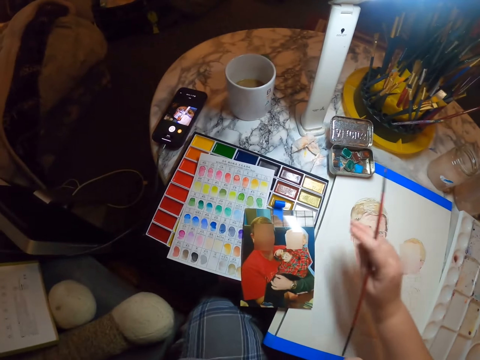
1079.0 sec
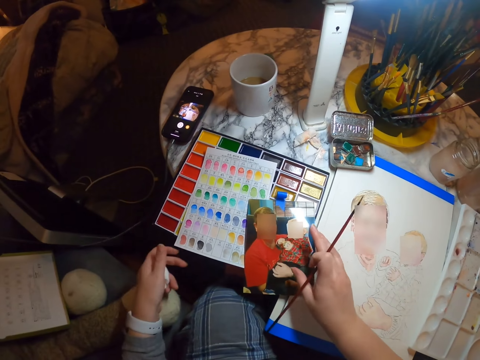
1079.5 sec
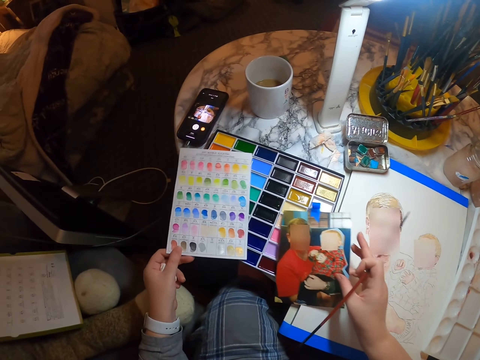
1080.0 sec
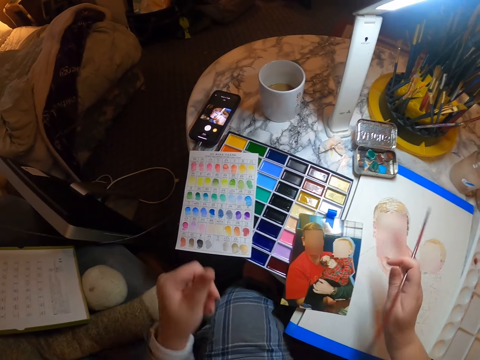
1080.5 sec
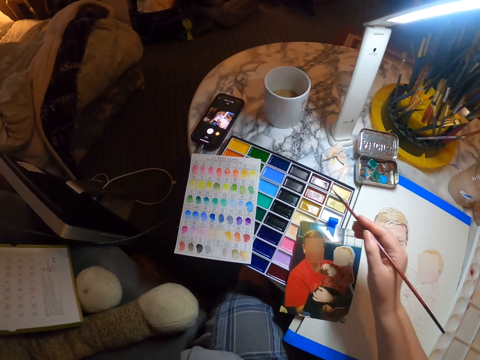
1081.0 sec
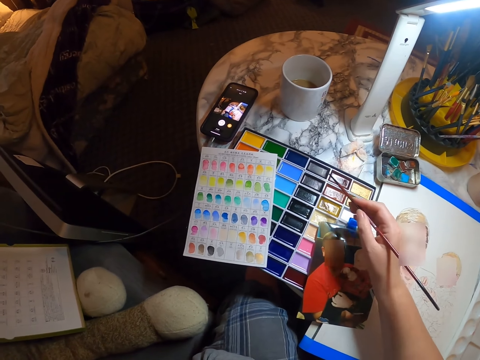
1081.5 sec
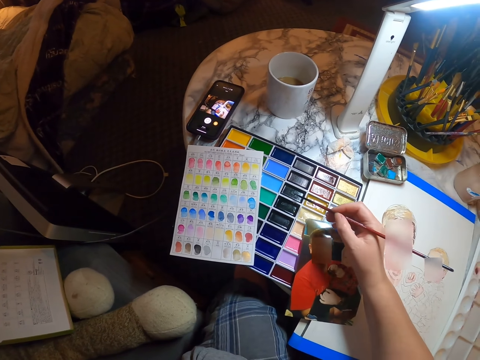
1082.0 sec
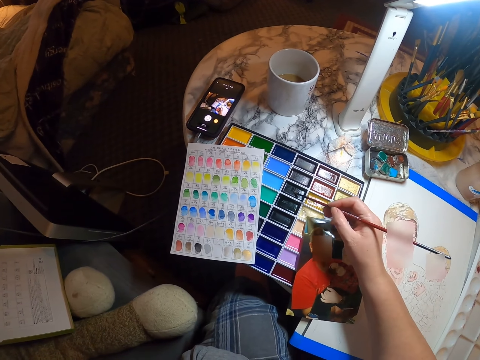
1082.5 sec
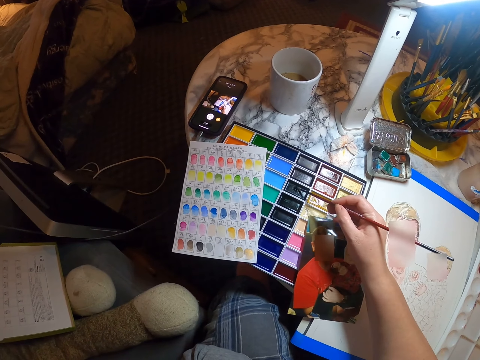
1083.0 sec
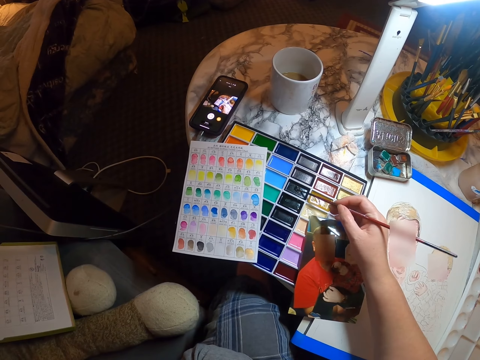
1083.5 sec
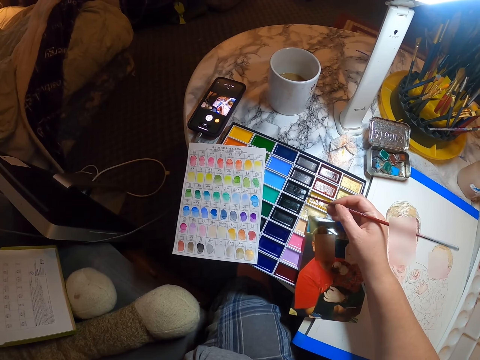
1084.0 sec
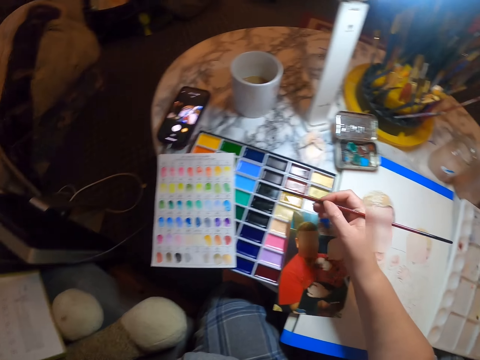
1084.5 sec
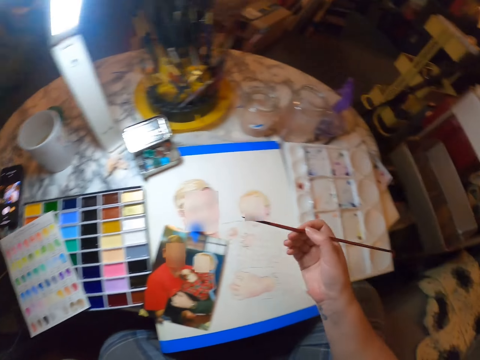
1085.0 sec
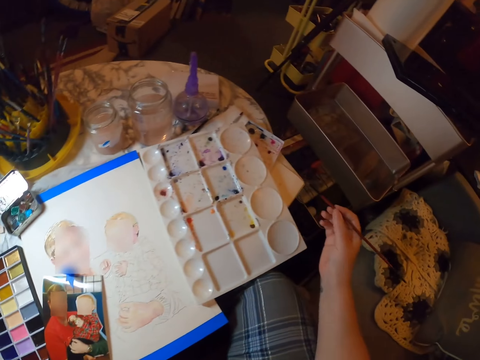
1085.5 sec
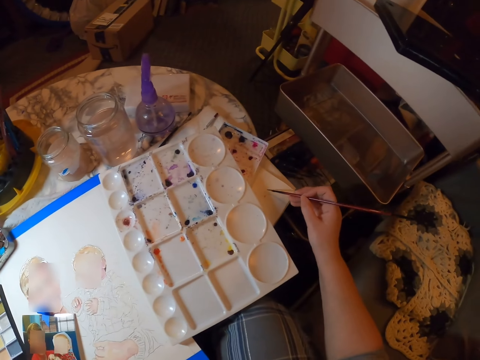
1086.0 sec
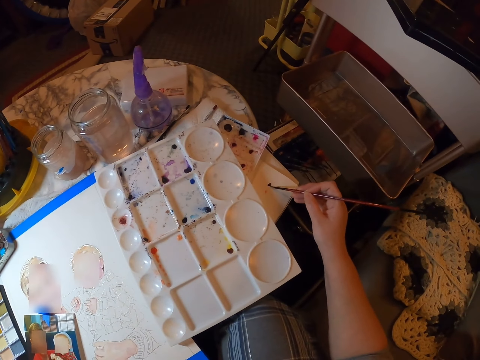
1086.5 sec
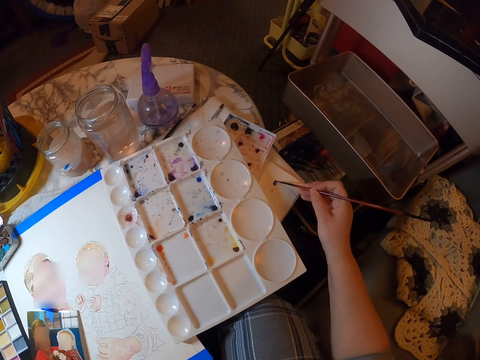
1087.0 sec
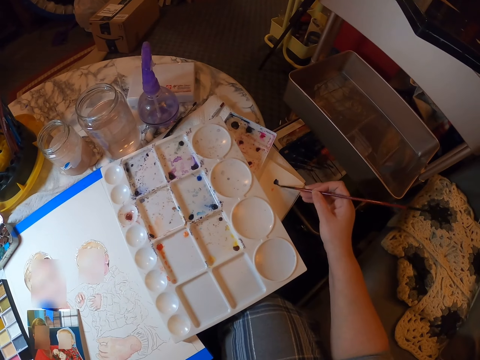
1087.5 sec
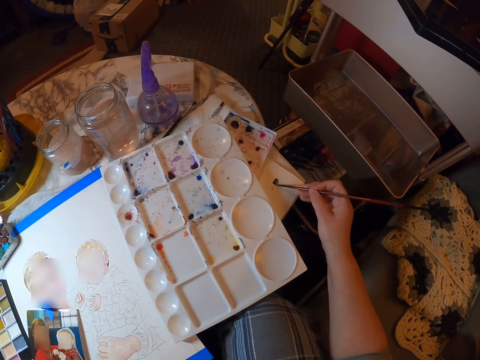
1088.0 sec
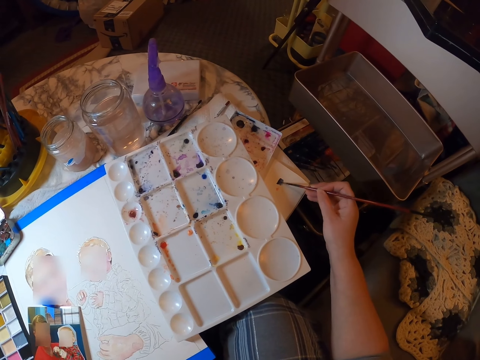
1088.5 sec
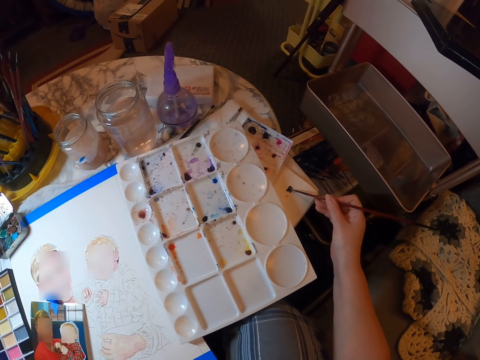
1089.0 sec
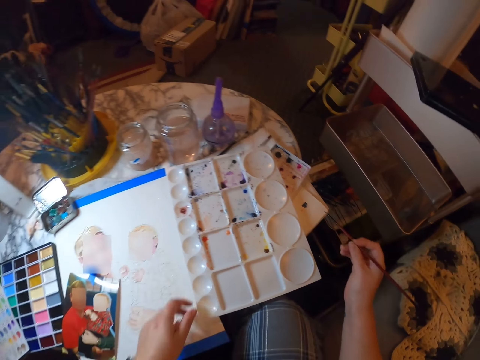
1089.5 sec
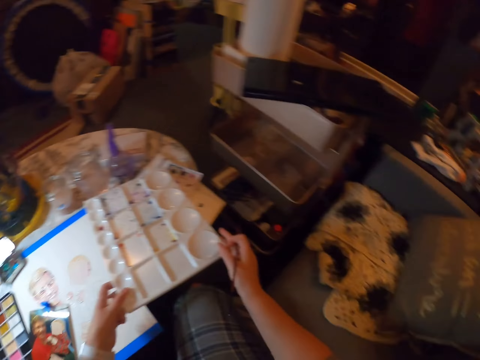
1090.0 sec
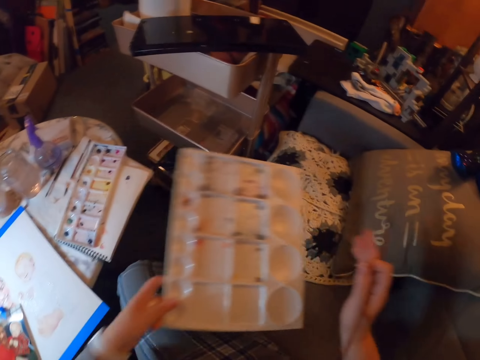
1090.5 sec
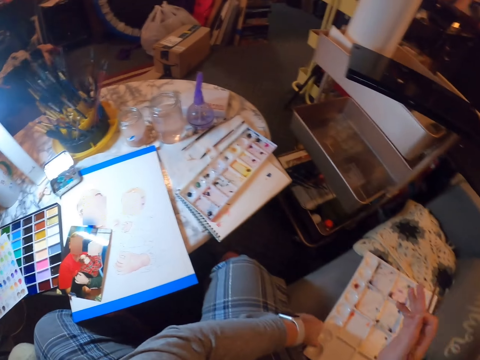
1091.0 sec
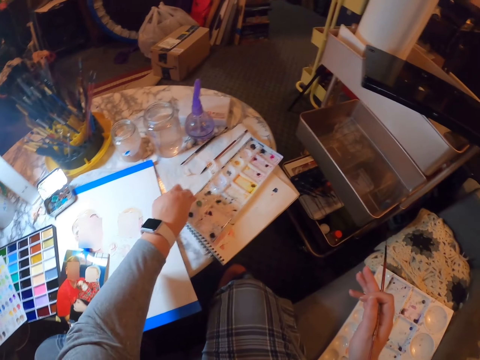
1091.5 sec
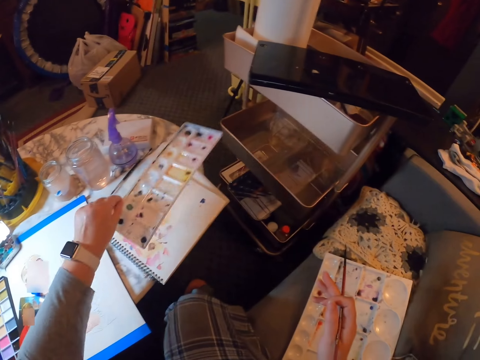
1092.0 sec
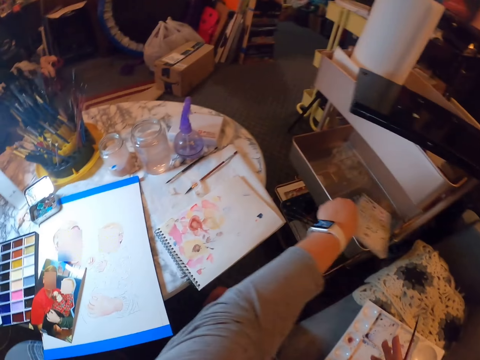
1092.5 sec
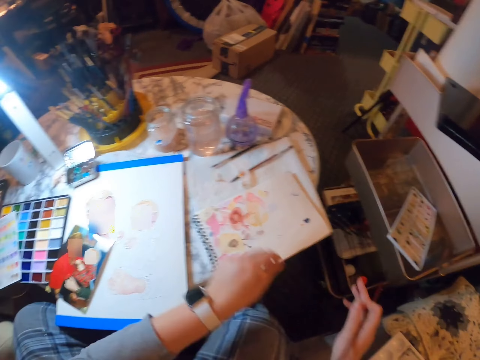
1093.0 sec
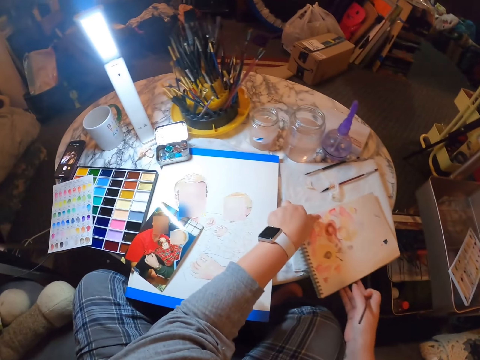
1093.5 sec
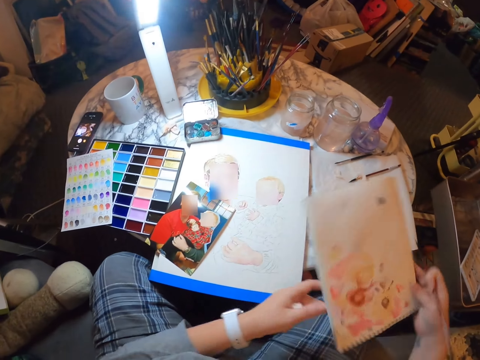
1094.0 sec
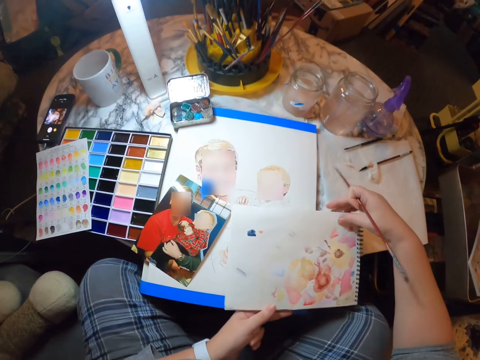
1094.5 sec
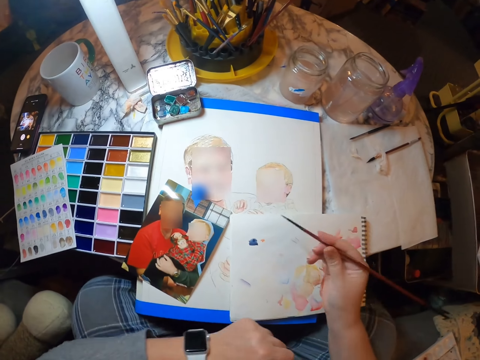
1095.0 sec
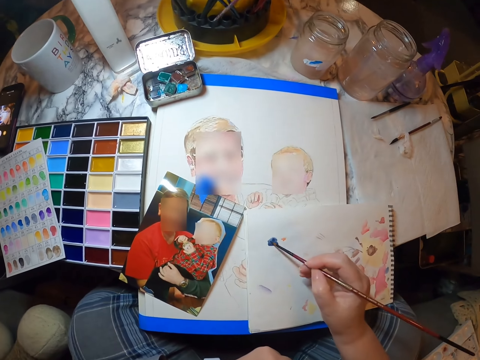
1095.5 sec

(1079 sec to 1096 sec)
The camera wearer picks up the picture or paper on top of the color. They scoop the color with the painting brush in the paint palette. They draw on the piece of paper. They take a paint palette on top of the table and put the paint palette away on top of the chair. They take the paint palette on top of the table and put the paint palette away on a plastic basin. They pick up the drawing book on top of the table.

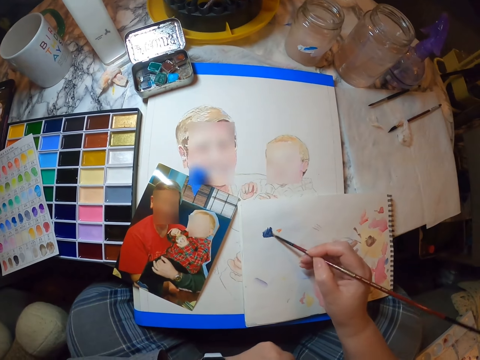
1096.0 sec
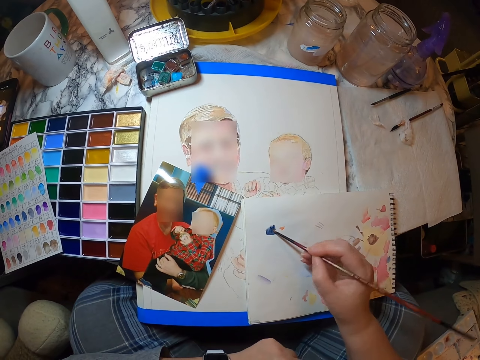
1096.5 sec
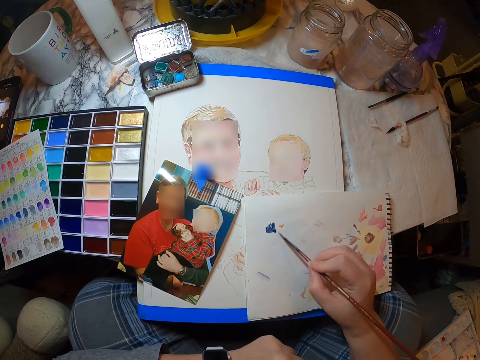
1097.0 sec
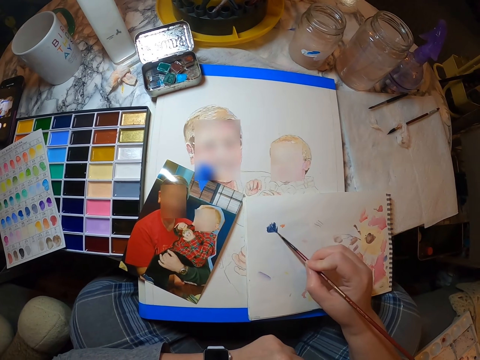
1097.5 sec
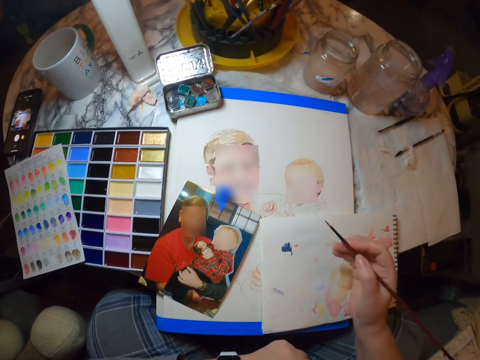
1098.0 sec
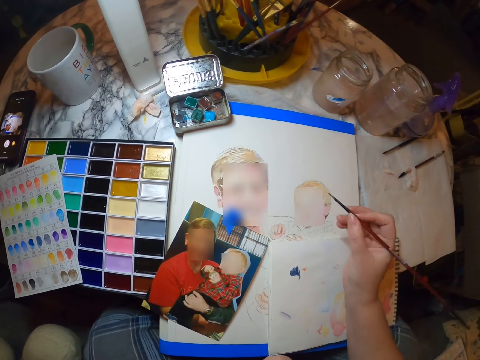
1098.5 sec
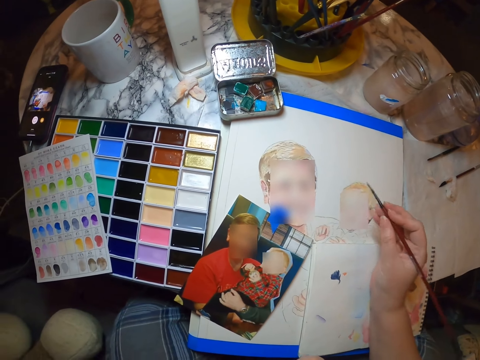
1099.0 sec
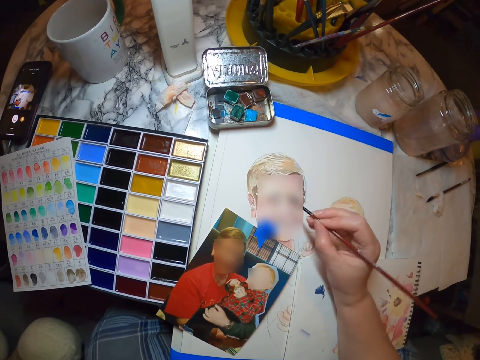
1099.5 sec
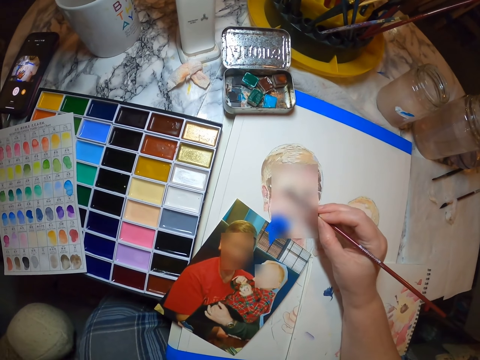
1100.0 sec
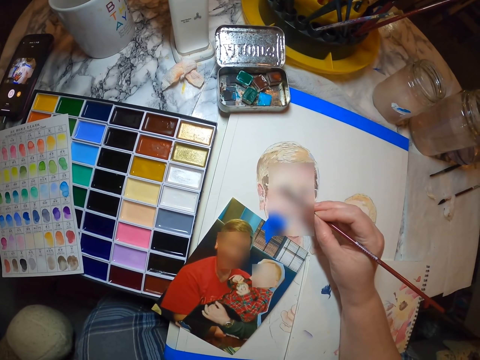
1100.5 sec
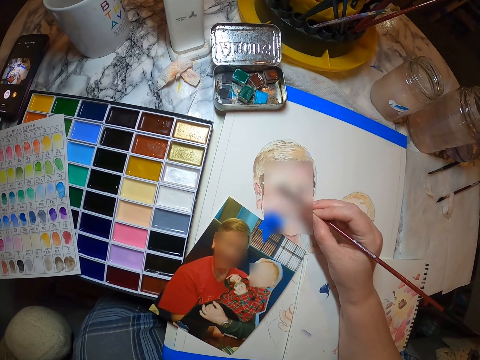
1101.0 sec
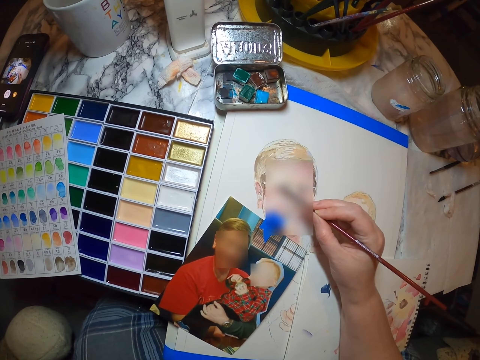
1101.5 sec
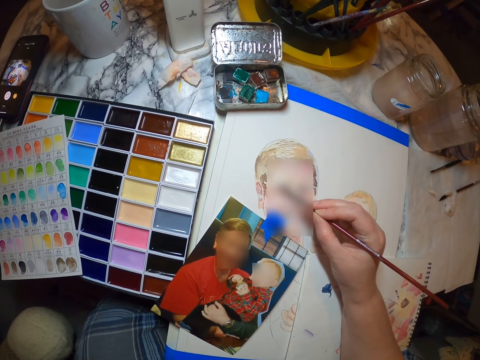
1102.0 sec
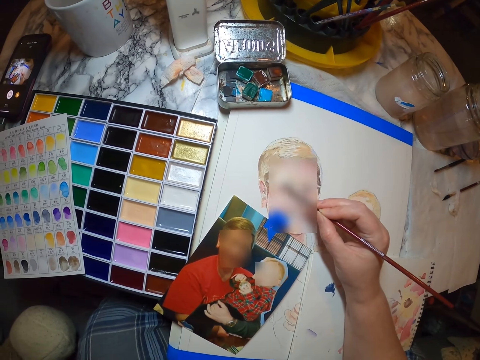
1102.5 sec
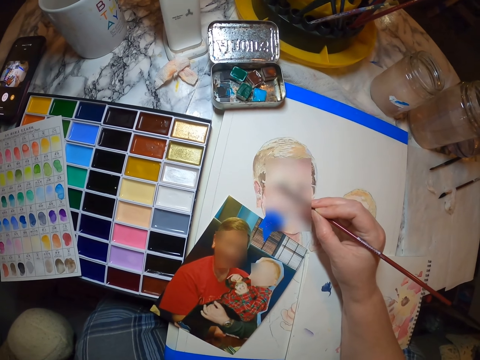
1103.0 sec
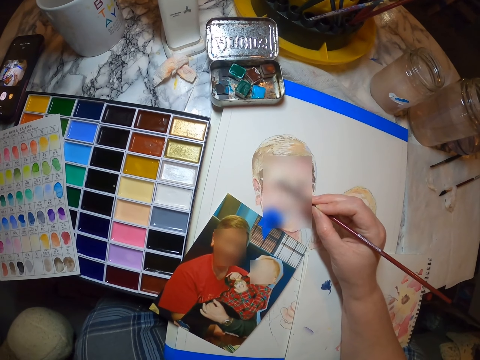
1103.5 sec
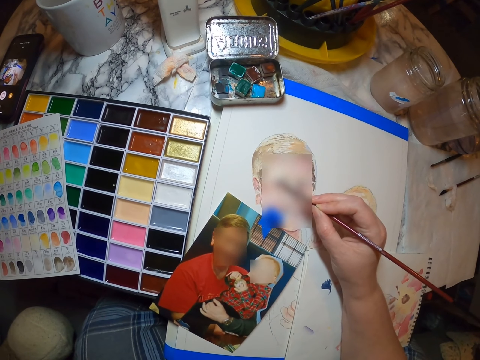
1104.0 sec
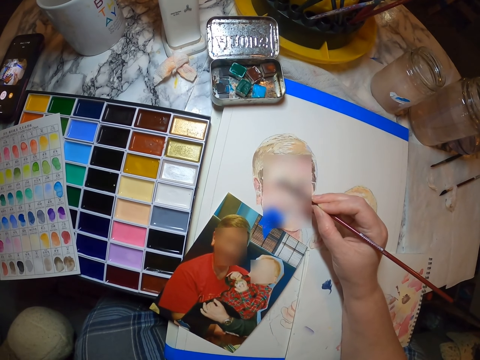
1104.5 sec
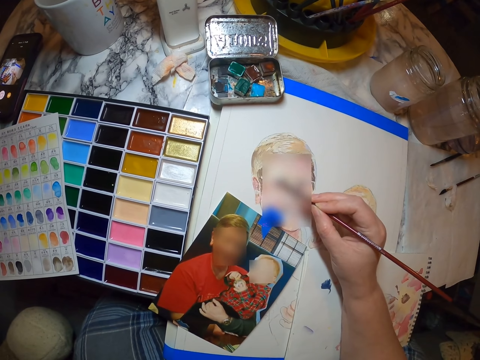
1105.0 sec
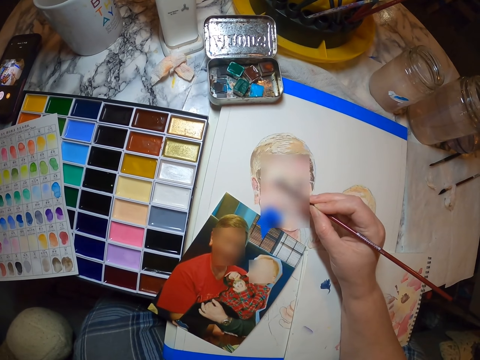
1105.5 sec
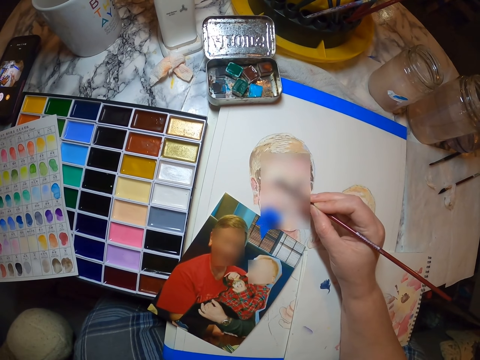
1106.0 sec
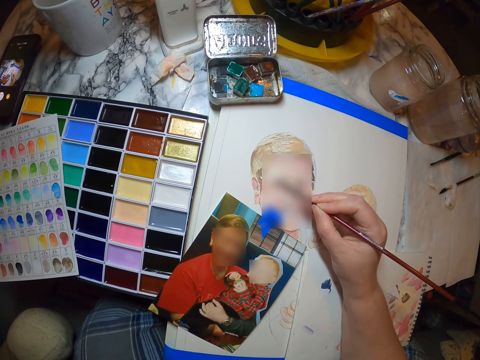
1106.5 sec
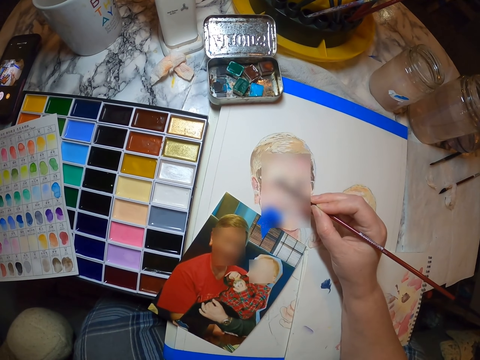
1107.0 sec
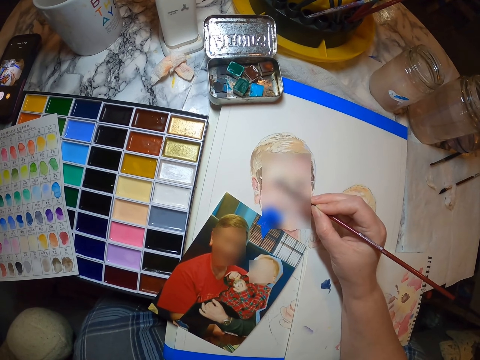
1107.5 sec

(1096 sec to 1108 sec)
The camera wearer brushes the paintbrush on the drawing book. They draw on the piece of paper using the painting brush.
